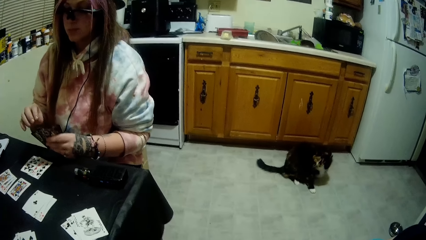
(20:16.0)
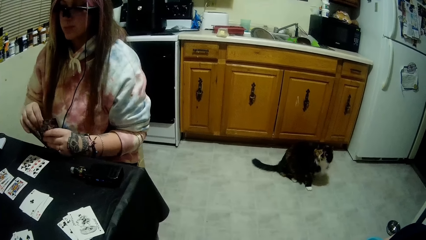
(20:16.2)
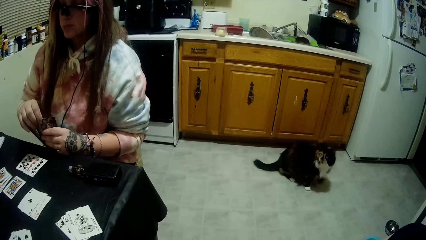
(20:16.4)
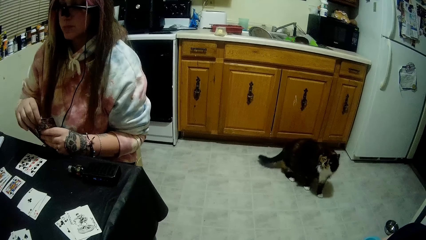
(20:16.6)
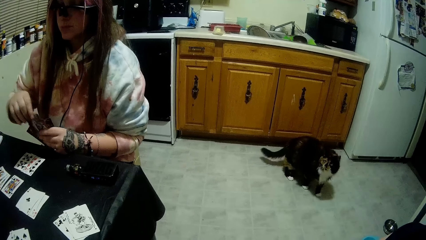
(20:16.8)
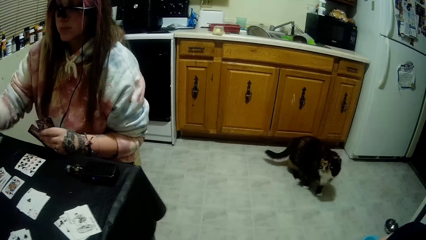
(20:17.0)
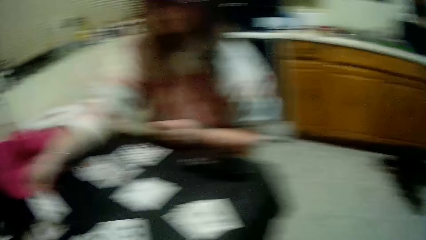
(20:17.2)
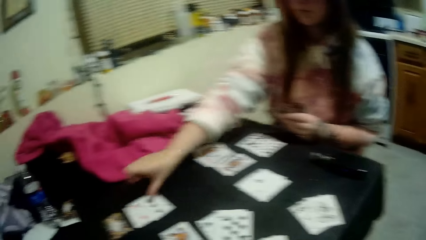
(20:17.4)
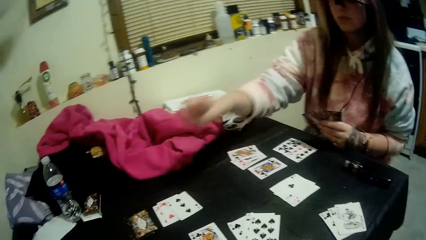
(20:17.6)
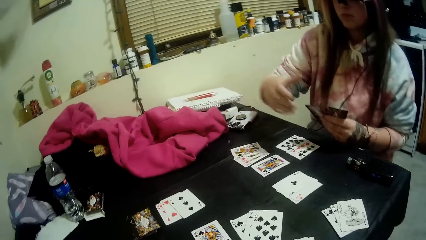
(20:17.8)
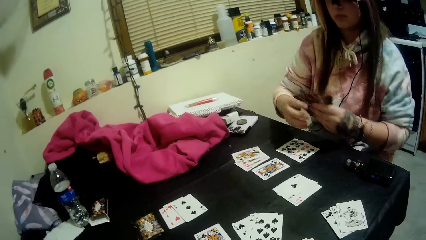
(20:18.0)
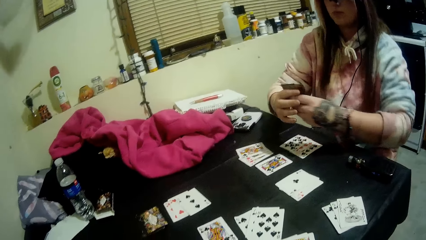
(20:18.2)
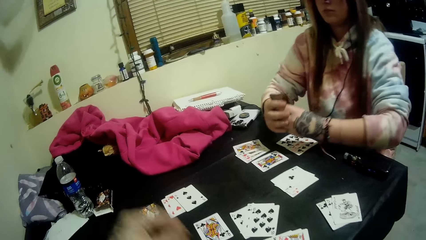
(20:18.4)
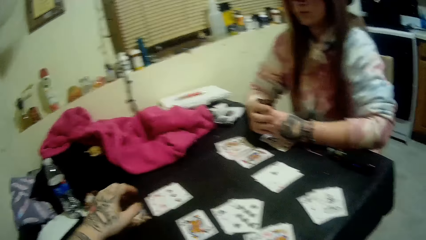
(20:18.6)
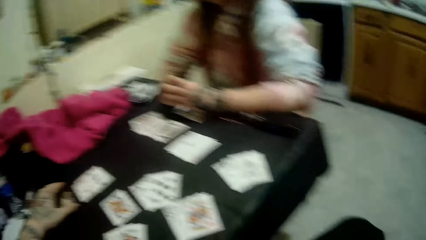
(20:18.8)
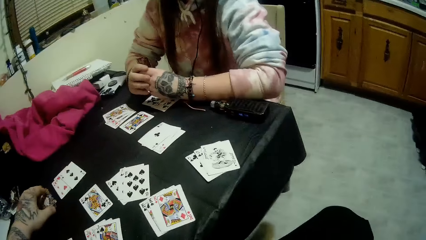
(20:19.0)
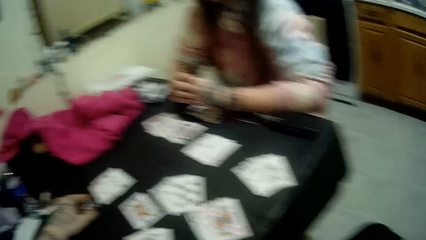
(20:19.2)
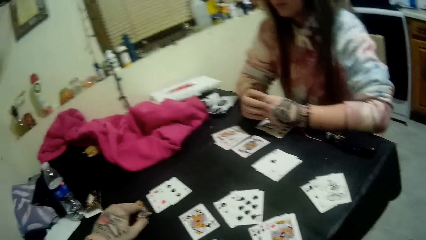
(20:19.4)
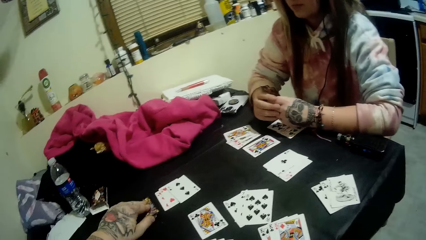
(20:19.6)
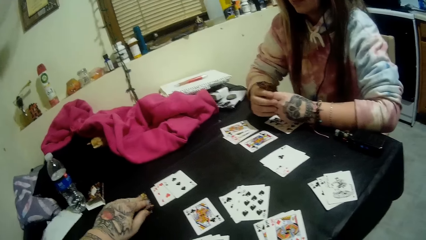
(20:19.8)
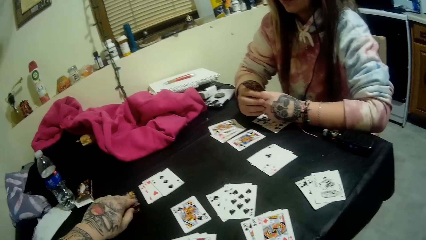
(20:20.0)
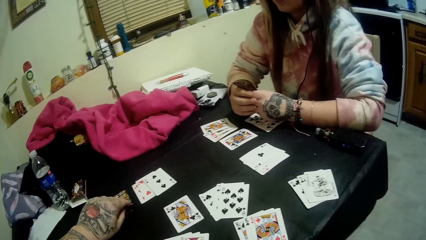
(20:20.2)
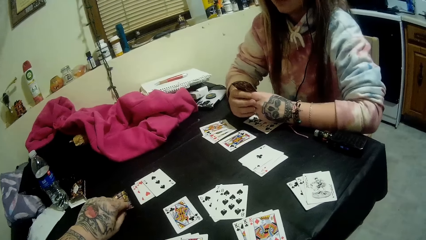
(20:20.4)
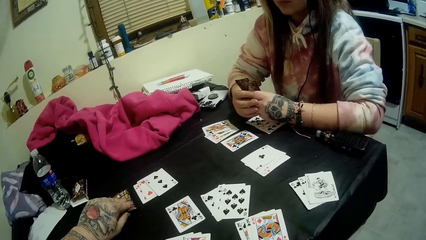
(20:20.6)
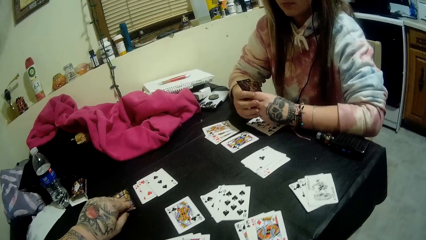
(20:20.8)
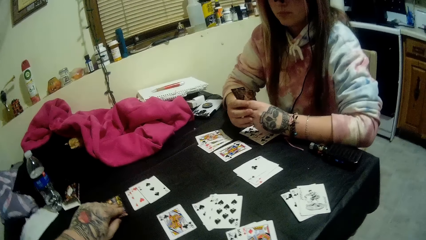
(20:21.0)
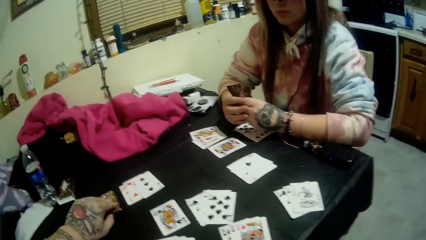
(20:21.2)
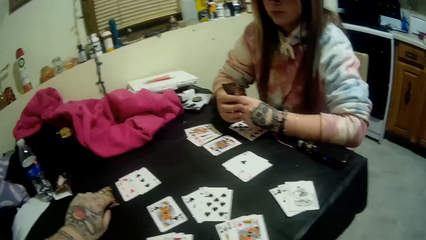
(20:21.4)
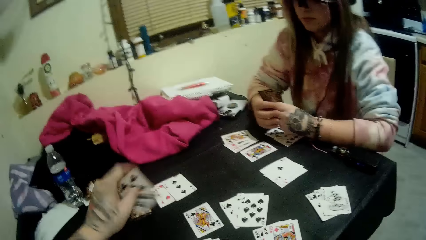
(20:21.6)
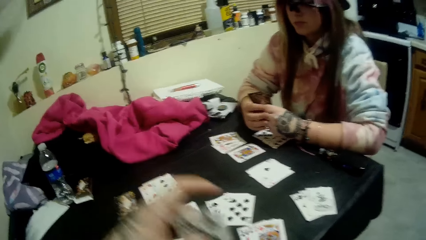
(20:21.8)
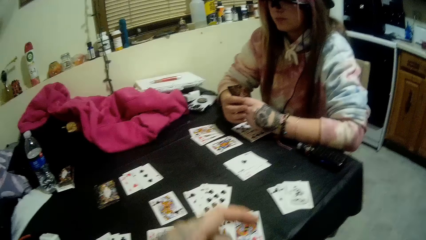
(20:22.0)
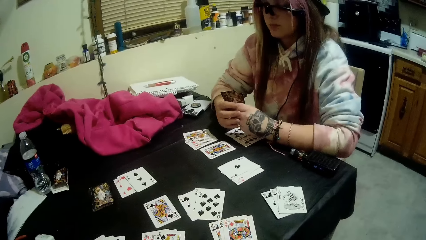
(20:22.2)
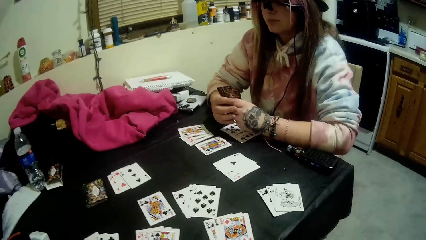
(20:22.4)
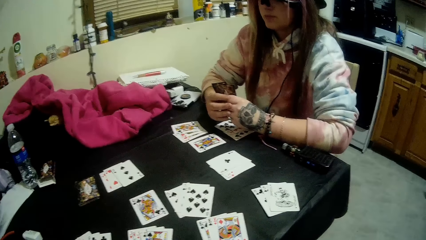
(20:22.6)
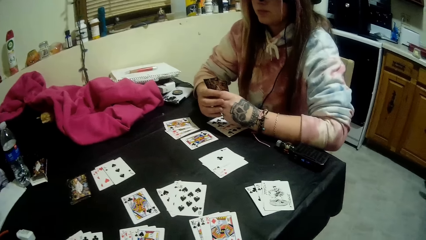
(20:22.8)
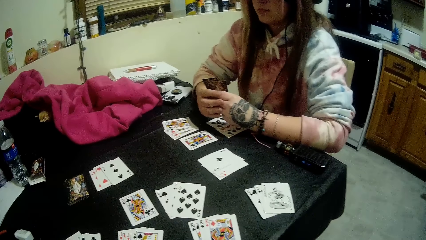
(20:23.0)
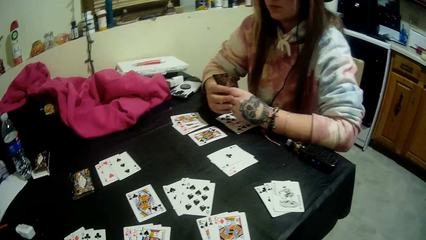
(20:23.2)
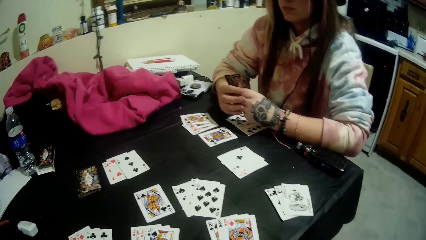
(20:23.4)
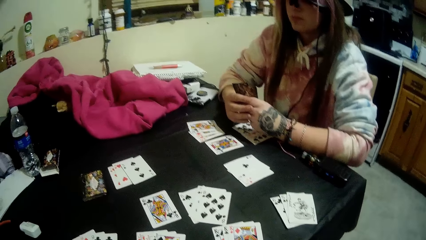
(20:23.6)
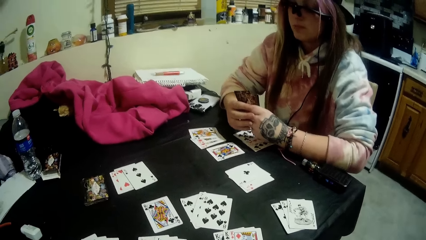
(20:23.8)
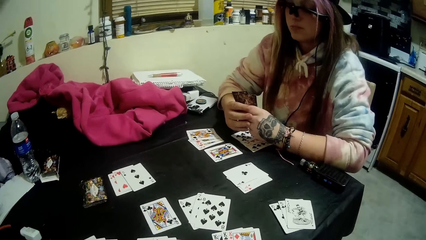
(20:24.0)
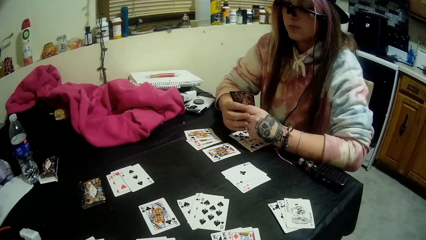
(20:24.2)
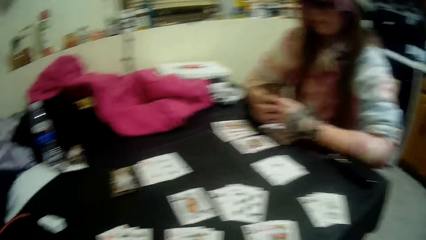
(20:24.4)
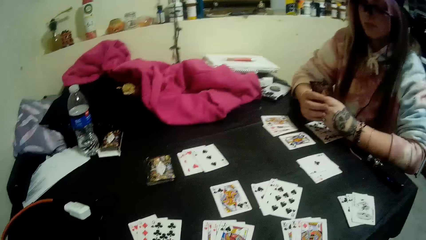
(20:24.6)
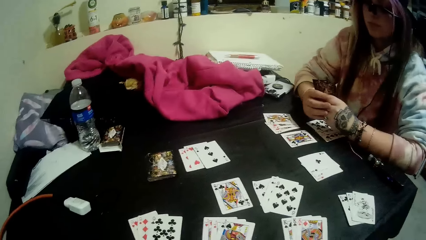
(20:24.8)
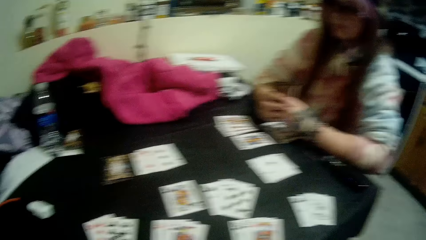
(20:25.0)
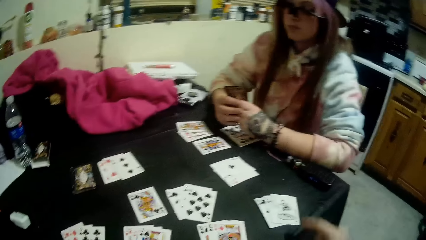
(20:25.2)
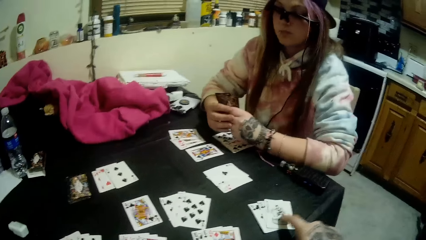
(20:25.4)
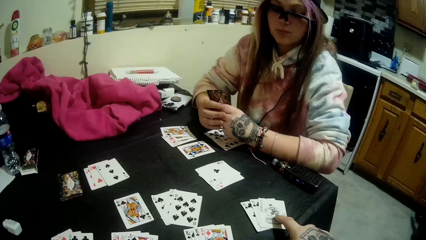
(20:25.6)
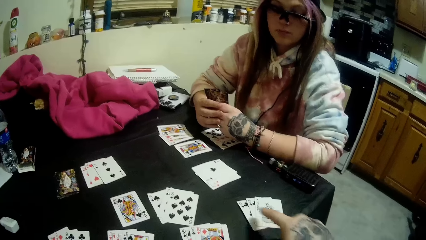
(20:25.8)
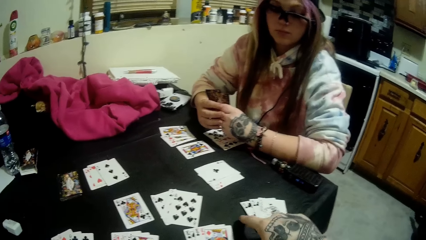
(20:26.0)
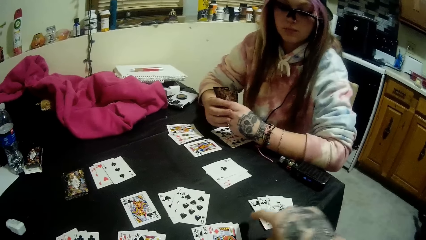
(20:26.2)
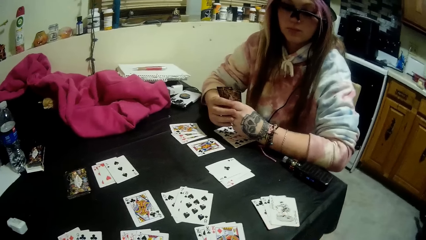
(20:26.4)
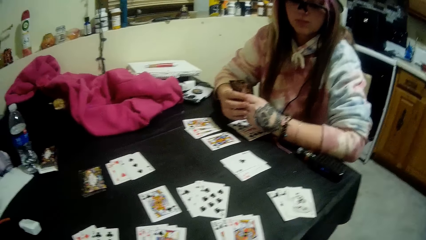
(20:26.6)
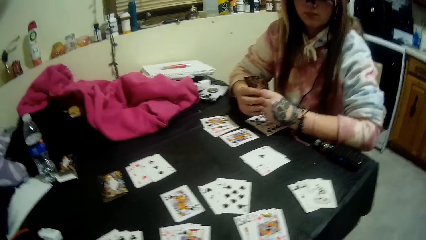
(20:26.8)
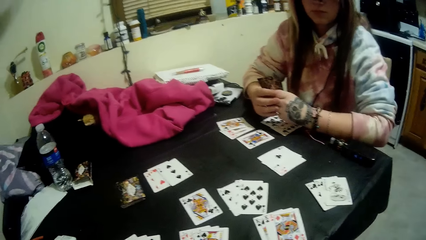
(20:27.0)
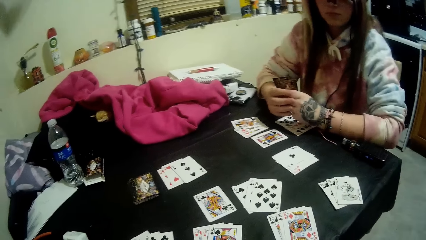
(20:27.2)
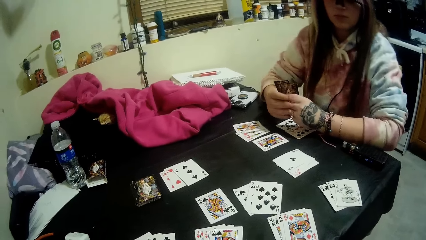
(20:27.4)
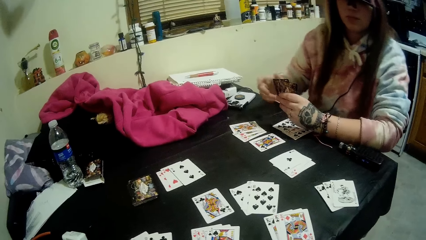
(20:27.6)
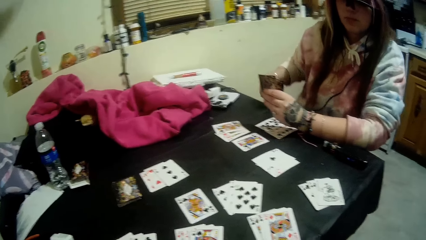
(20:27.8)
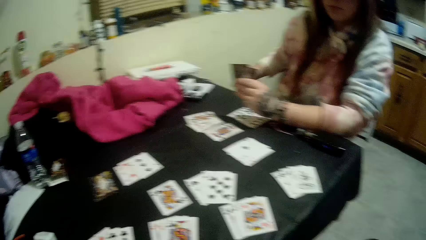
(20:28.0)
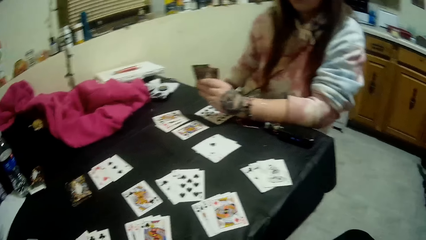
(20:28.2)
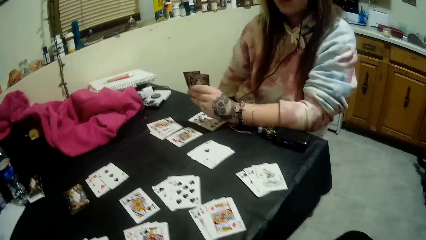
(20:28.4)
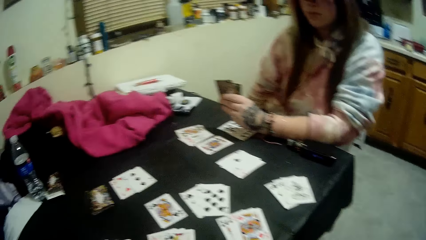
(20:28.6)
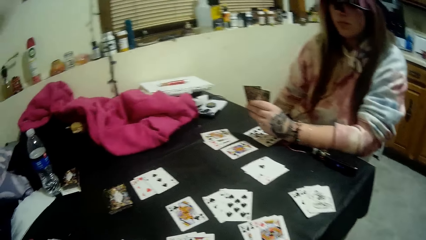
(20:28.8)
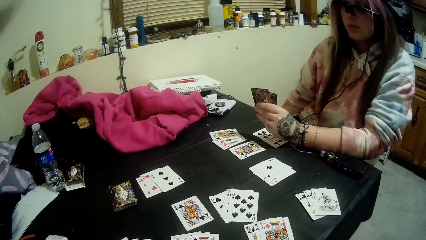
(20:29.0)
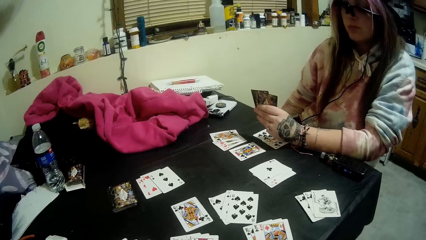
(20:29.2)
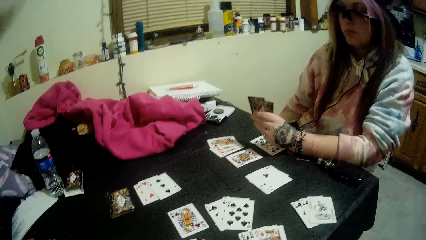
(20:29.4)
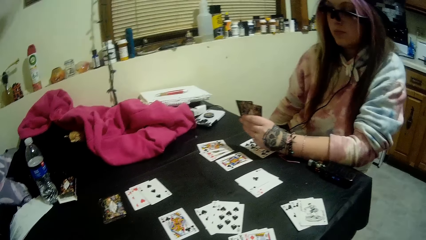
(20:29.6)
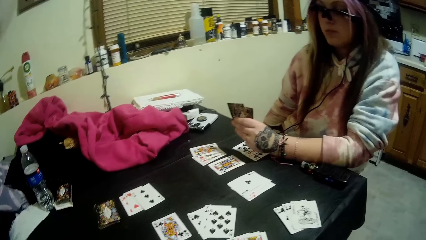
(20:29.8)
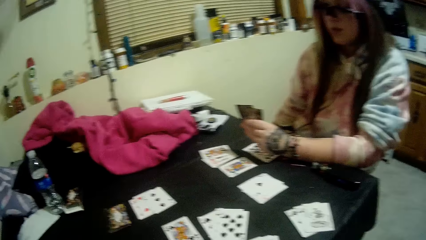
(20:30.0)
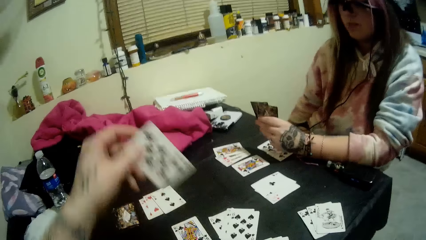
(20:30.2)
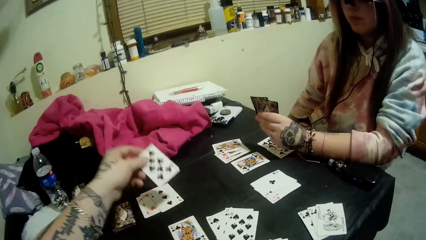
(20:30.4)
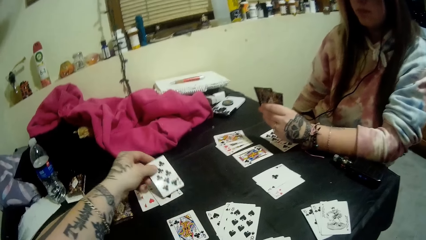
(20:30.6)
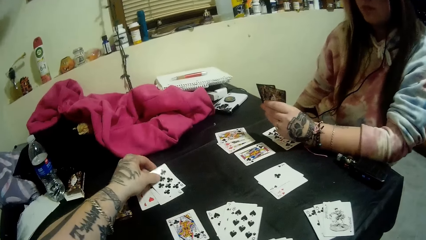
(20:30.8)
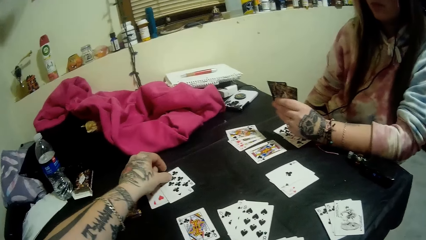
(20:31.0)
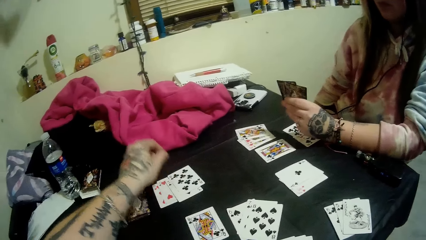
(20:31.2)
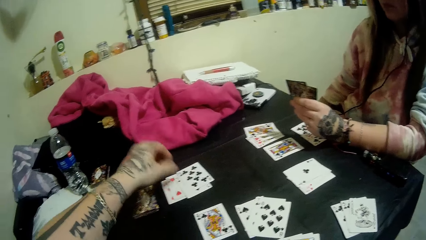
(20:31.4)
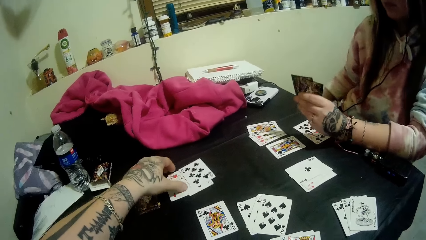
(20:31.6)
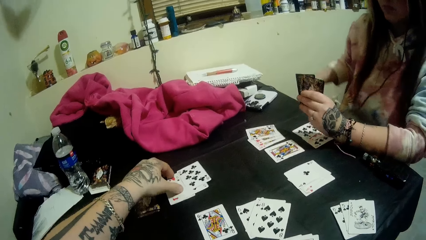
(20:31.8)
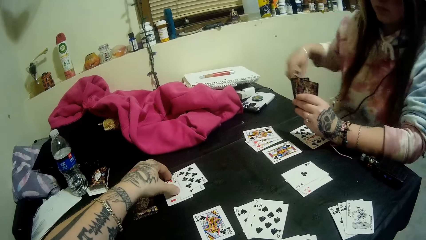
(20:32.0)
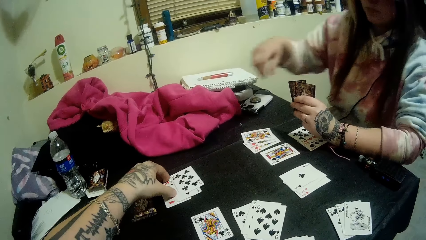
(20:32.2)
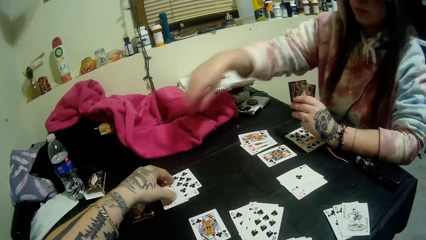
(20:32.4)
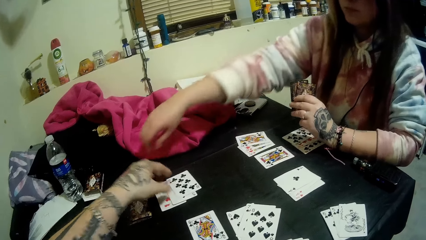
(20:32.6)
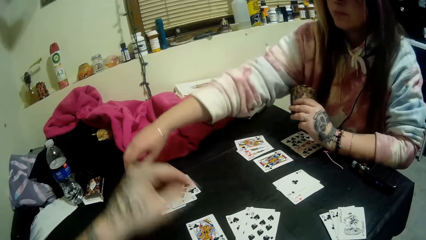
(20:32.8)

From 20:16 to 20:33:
The camera wearer looks at the cat. A woman drops a card on the pile of cards on the table with her right hand and holds the card. The camera wearer picks up a card from the closed deck of cards with his left hand. He holds the card. He looks at the cards on the table. He touches a set of cards on the table with his right hand. The woman adjusts her cloth with her right hand and puts her hand under the table. The camera wearer drops a card on the pile of cards with his left hand.
